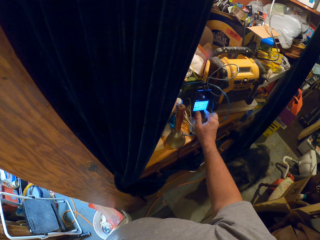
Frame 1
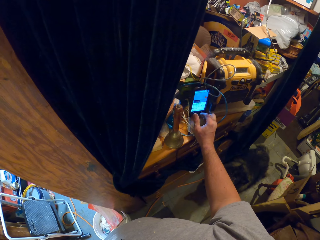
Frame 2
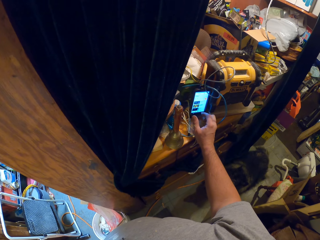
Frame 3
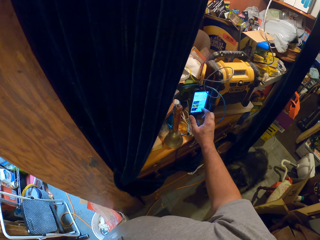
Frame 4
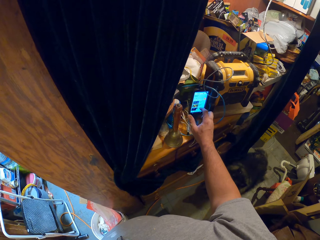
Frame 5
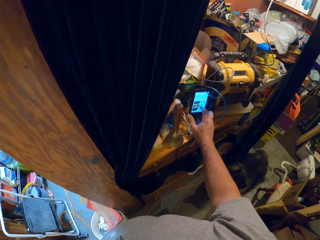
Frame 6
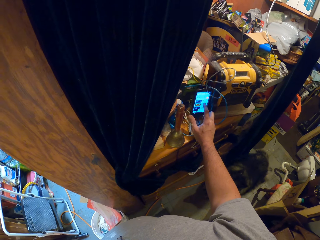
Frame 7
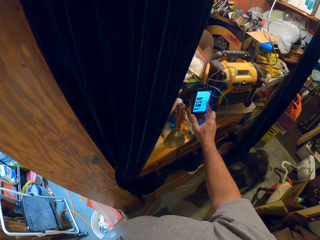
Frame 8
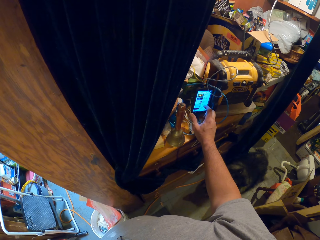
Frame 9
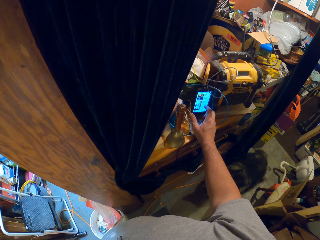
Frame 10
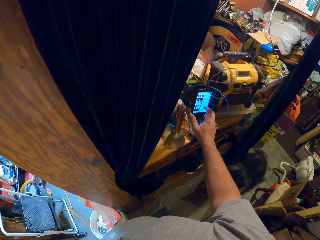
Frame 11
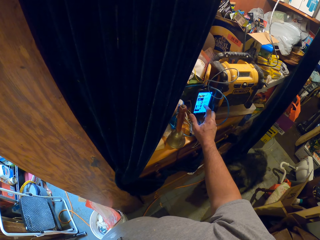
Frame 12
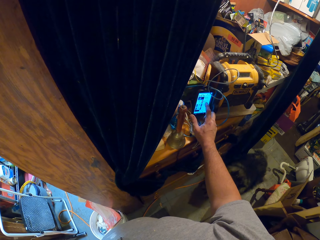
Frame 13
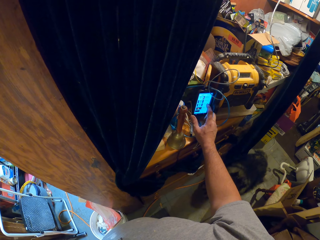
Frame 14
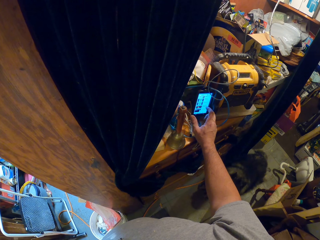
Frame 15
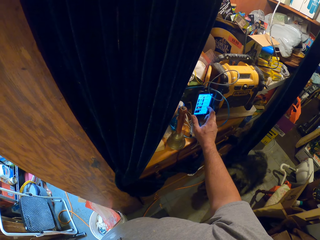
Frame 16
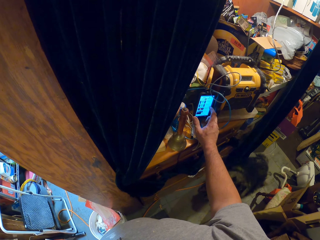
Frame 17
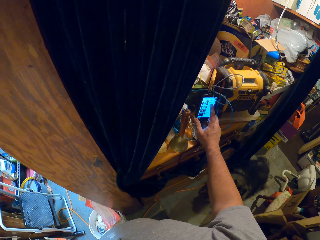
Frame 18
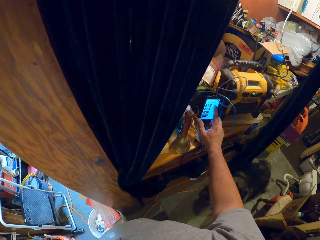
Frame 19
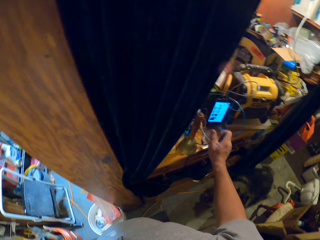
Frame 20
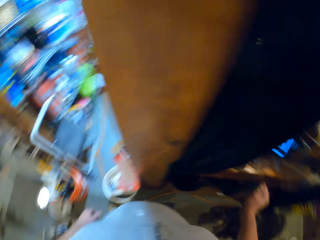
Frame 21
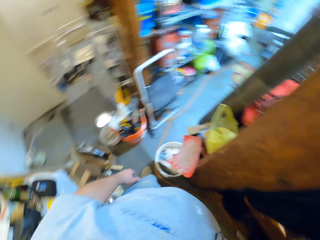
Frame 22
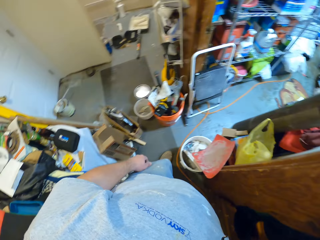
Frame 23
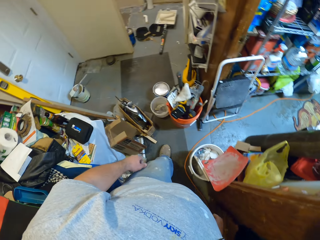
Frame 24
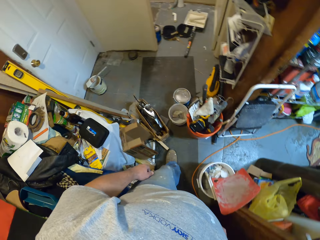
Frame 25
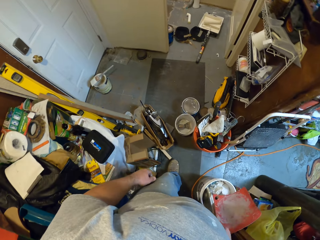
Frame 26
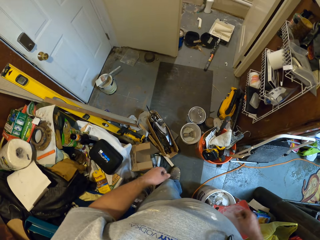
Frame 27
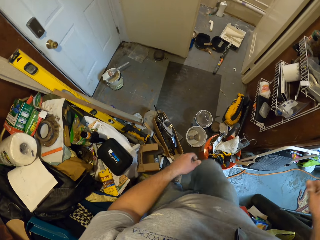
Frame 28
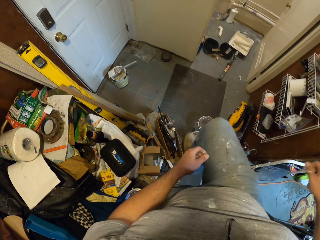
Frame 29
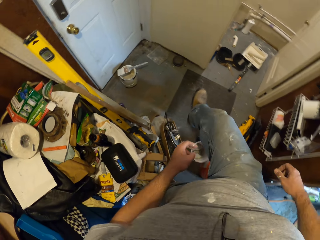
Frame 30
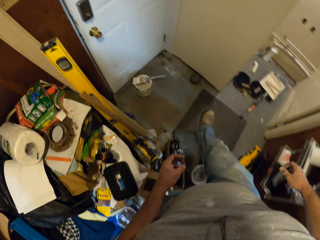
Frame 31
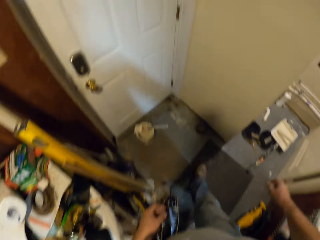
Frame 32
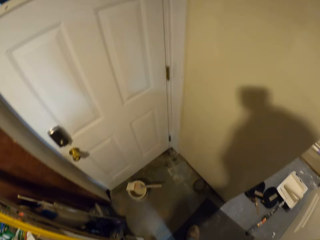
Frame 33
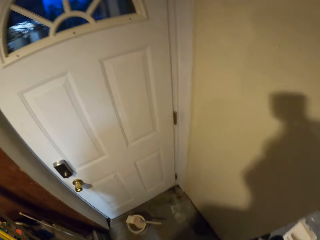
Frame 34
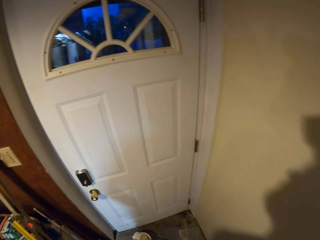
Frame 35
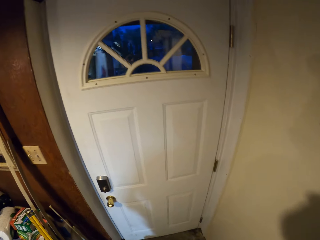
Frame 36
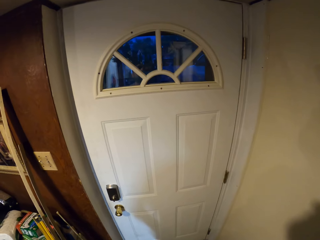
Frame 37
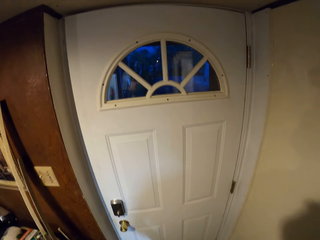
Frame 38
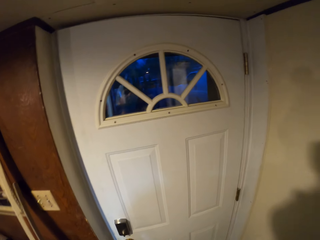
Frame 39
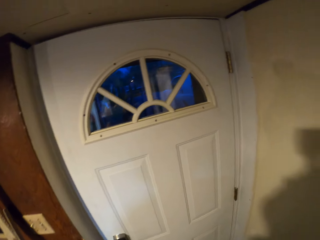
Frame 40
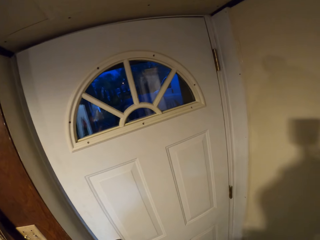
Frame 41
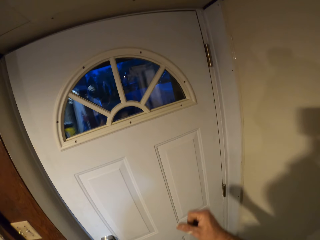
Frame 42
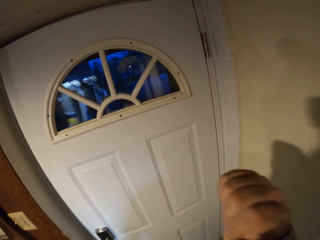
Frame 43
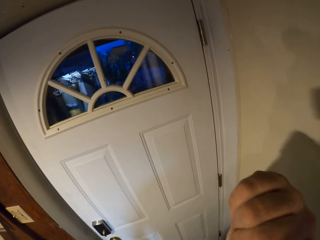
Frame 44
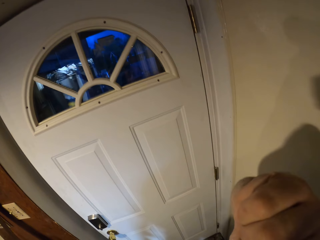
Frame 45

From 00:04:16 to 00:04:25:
The camera wearer scrolls the phone. They walk around the room.

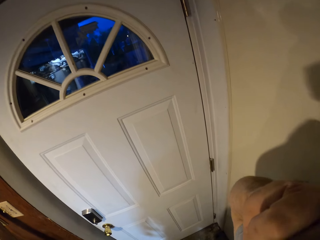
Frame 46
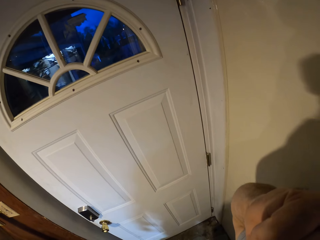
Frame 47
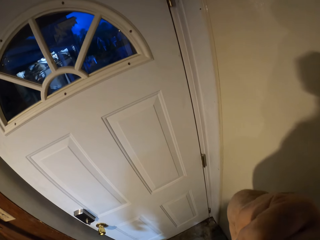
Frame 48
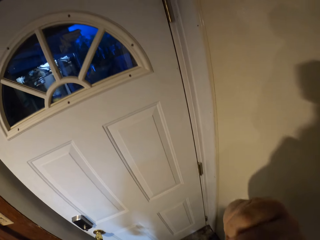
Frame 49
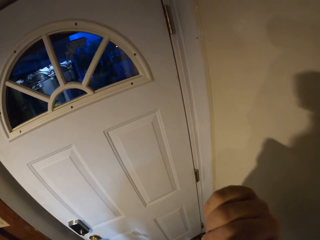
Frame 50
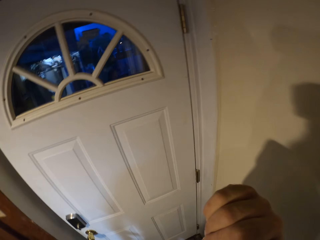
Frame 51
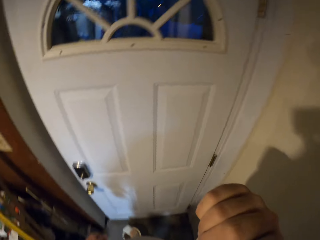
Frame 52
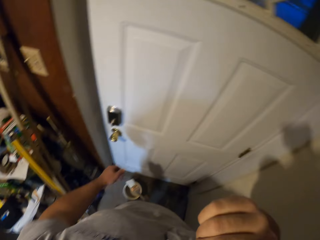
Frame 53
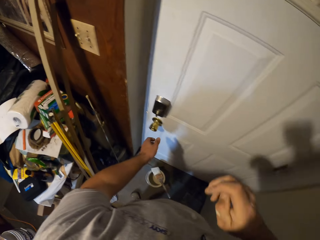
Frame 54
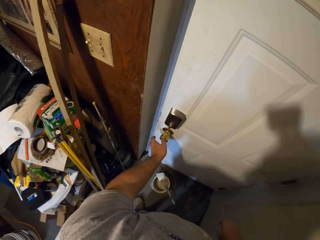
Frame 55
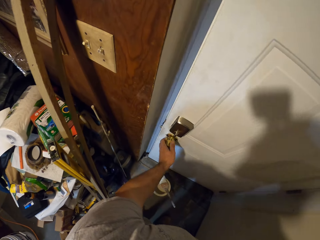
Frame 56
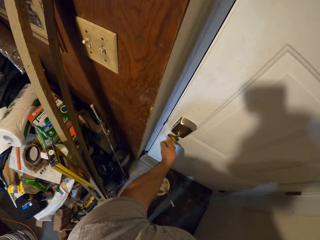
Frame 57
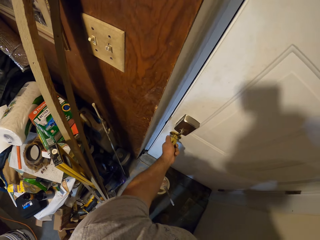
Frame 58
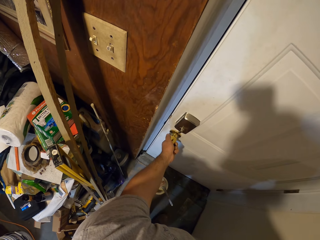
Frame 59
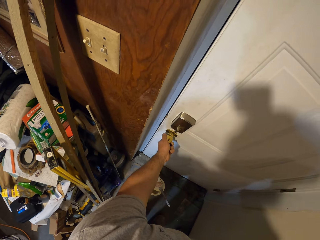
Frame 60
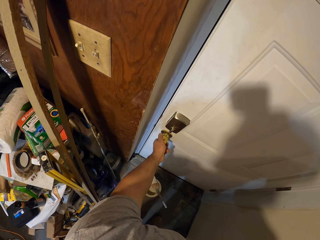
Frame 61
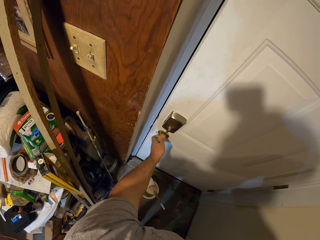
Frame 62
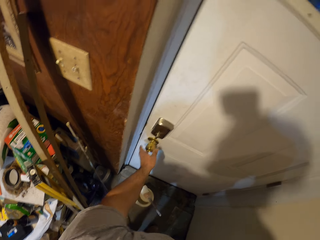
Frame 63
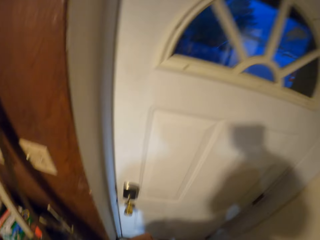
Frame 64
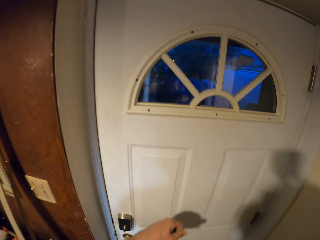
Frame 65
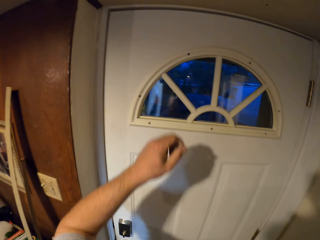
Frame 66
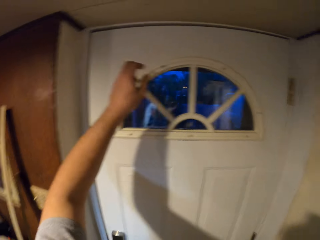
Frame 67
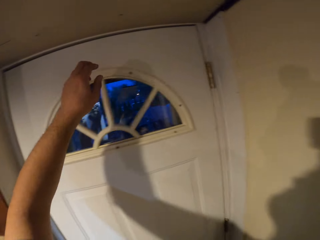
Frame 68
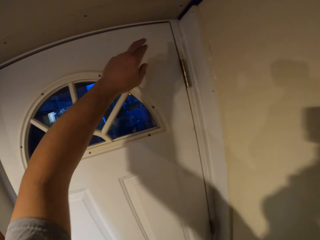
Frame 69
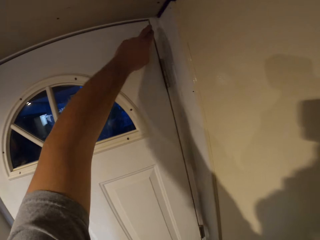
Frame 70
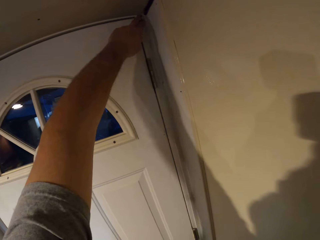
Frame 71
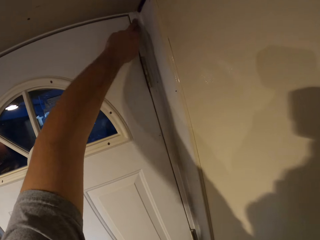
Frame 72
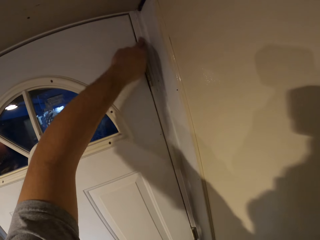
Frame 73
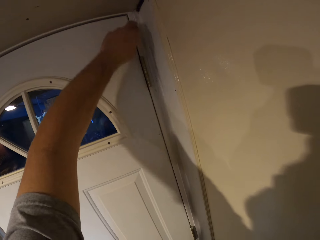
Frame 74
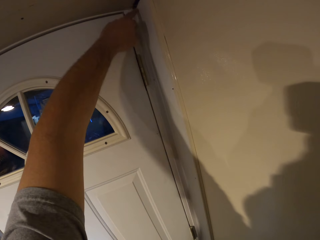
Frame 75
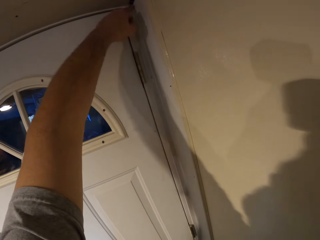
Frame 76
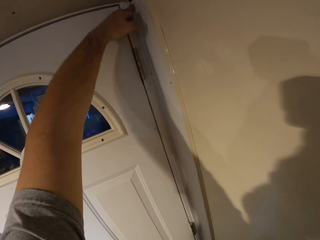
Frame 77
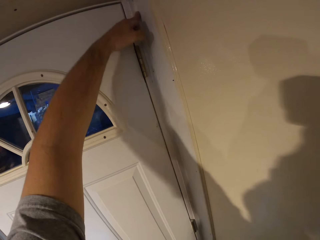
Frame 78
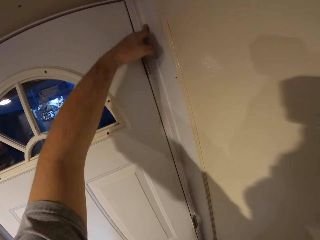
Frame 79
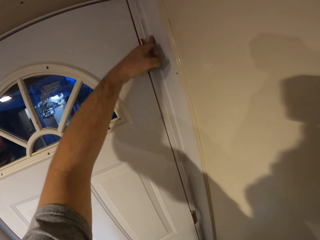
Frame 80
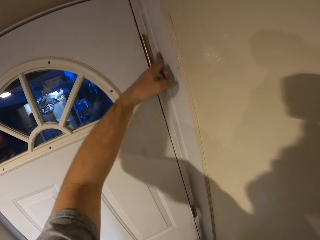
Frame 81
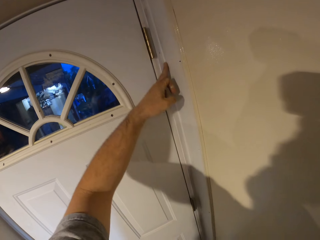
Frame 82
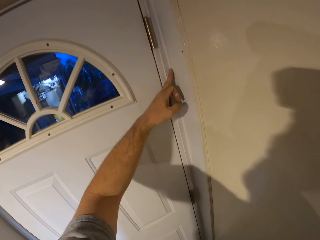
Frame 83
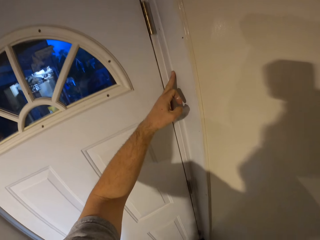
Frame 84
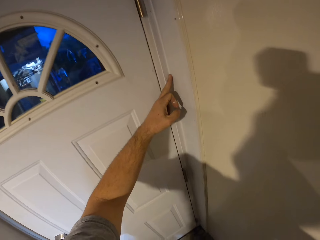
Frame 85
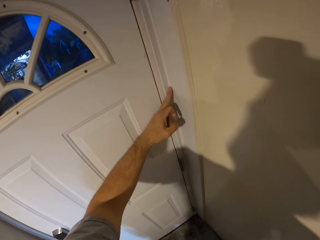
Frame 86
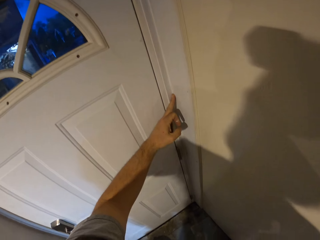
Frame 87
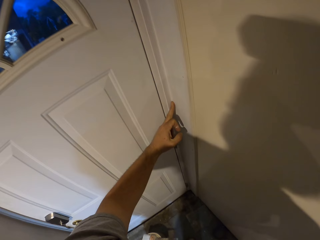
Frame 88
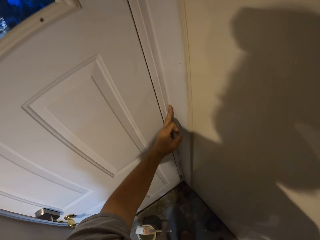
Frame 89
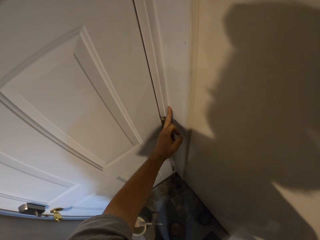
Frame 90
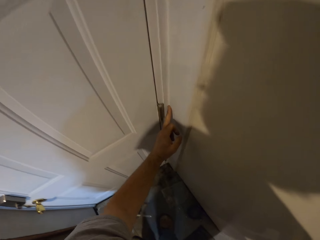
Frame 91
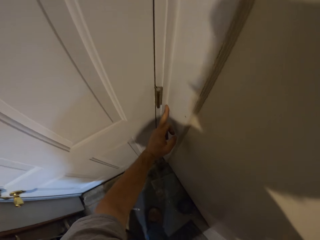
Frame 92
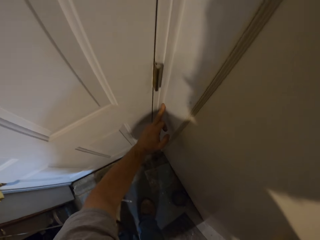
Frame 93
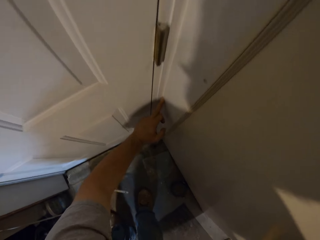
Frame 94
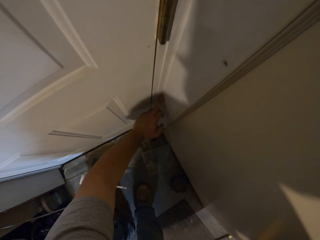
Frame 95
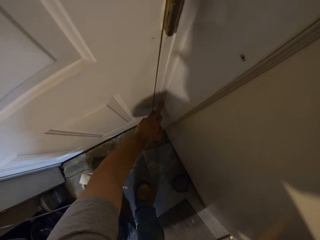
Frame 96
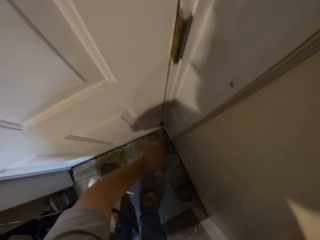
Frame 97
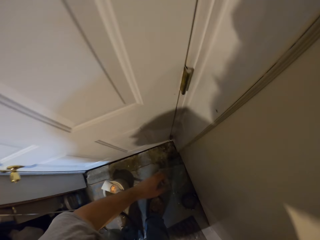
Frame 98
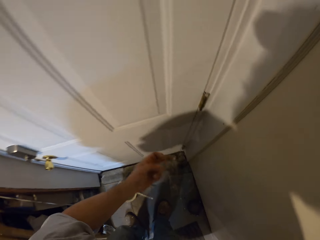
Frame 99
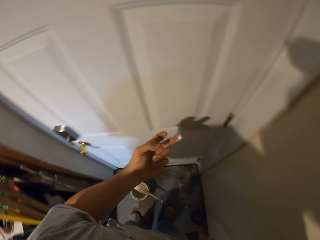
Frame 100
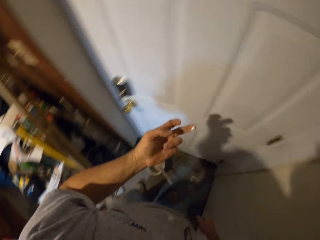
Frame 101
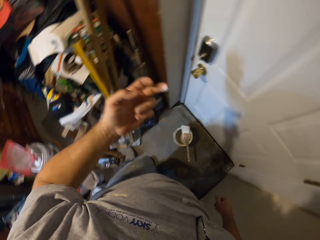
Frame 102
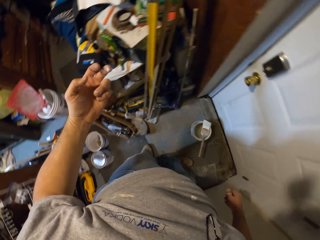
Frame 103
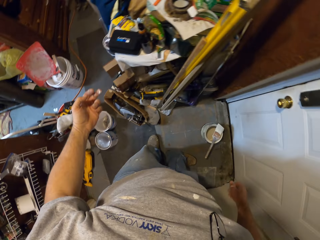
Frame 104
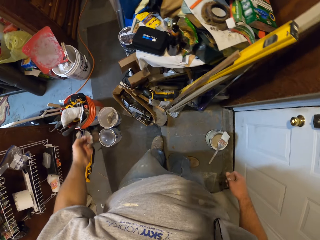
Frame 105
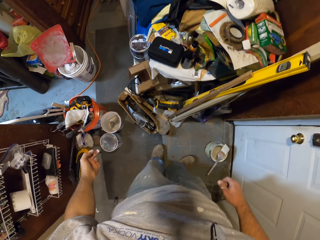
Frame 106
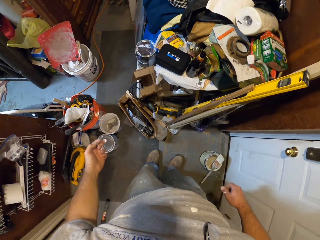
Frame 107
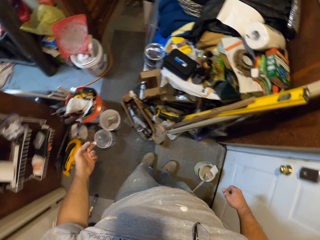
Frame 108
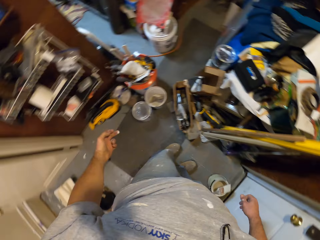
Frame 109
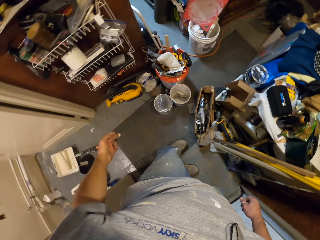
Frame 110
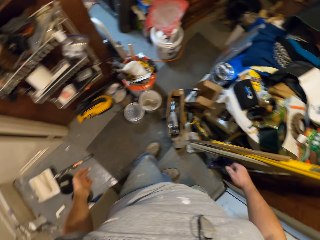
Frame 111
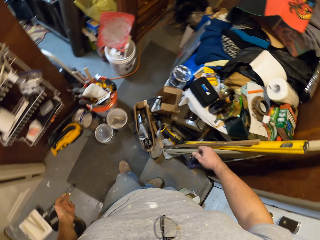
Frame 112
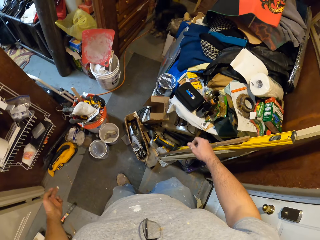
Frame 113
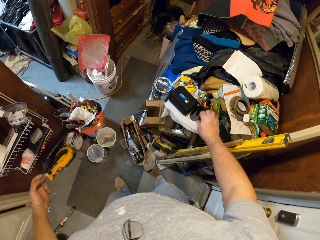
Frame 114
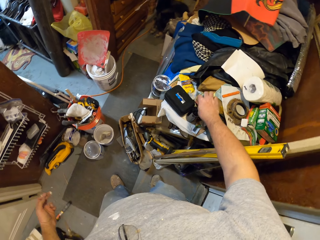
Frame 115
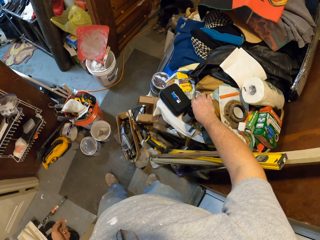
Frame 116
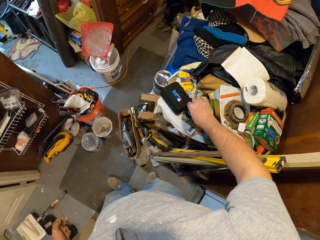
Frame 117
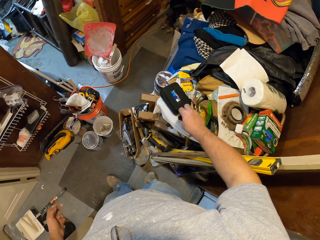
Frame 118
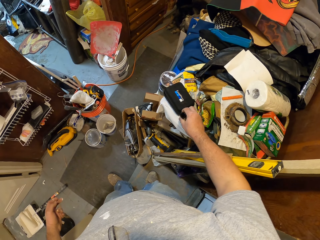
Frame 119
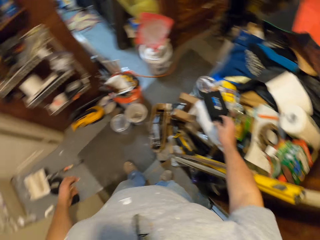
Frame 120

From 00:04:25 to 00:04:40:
The camera wearer touches his face. He lifts his hand. He checks the door knob. He holds a door lock. He locks the door and lifts his hand off the door lock. He cleans the door frame with his finger. He walks around the room. He takes a bottle of beer from the table.
